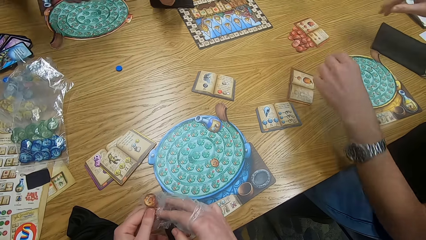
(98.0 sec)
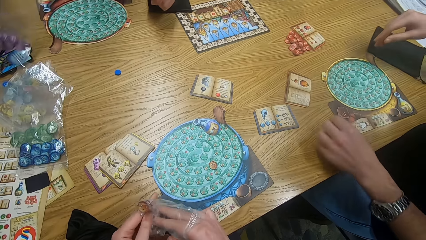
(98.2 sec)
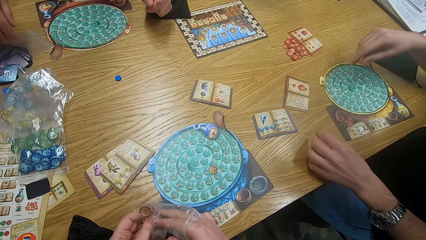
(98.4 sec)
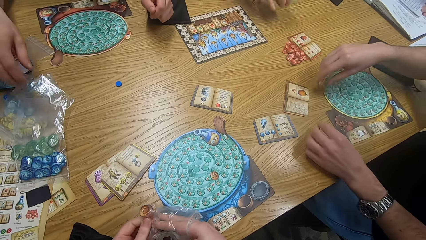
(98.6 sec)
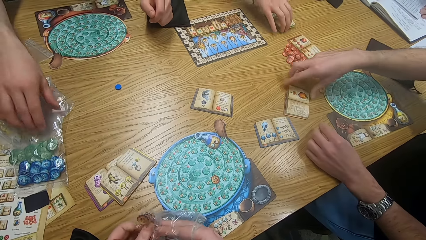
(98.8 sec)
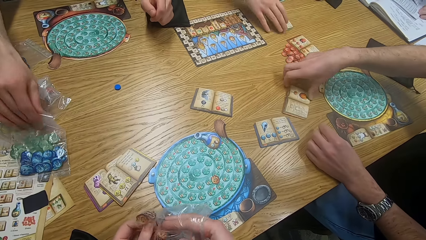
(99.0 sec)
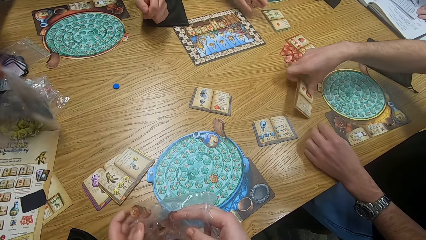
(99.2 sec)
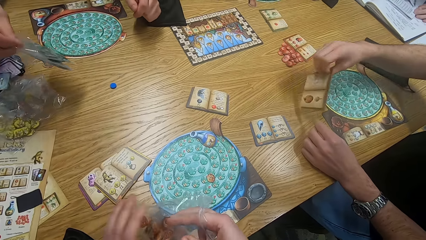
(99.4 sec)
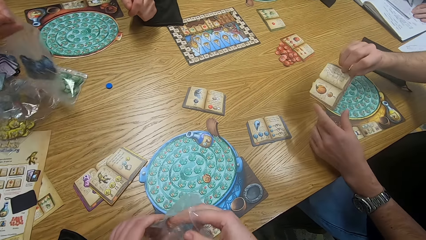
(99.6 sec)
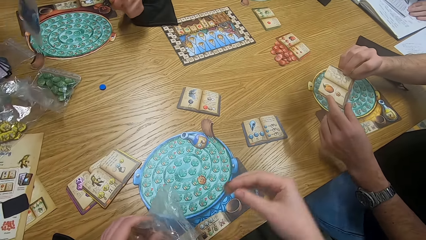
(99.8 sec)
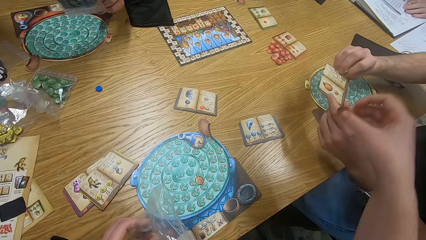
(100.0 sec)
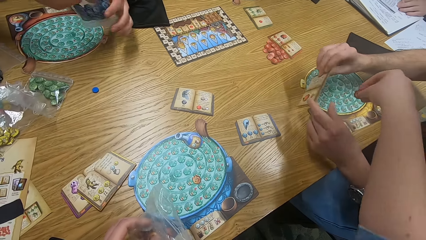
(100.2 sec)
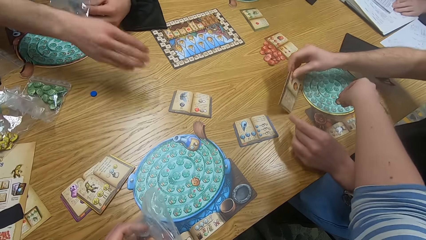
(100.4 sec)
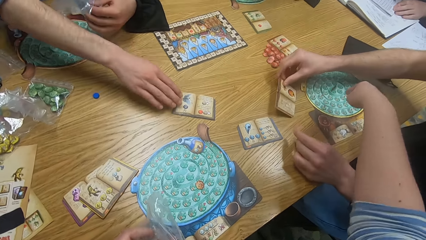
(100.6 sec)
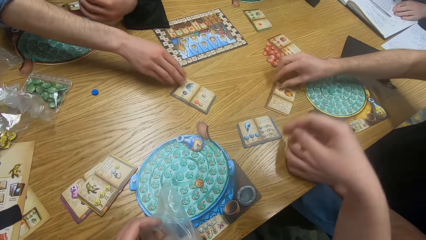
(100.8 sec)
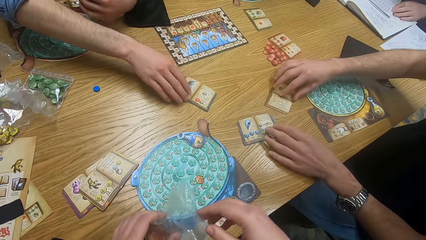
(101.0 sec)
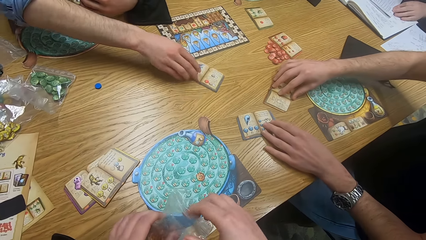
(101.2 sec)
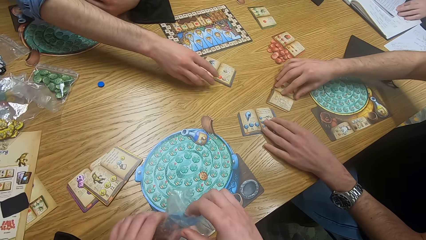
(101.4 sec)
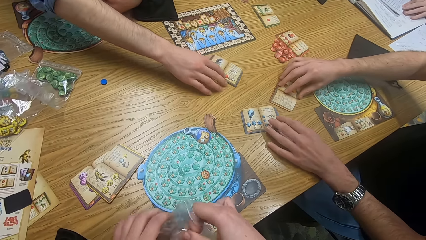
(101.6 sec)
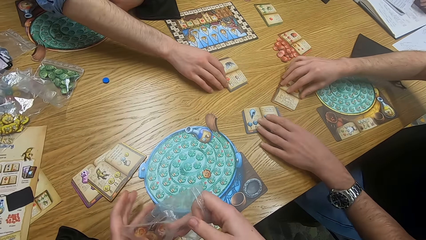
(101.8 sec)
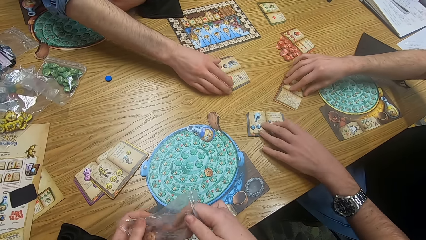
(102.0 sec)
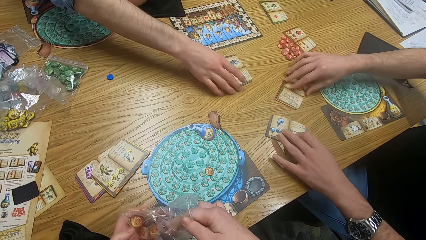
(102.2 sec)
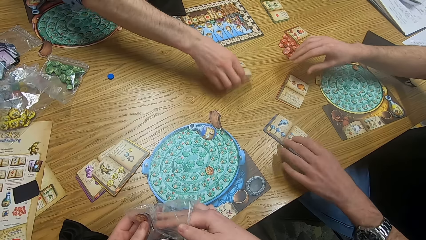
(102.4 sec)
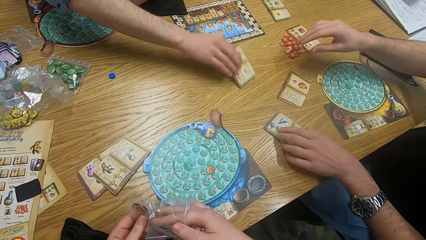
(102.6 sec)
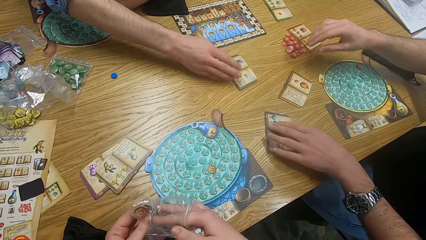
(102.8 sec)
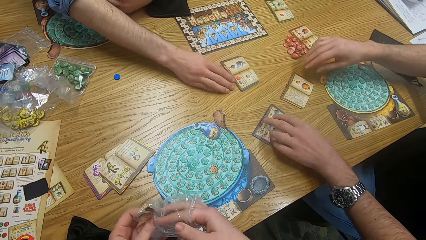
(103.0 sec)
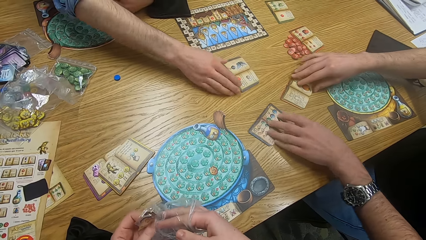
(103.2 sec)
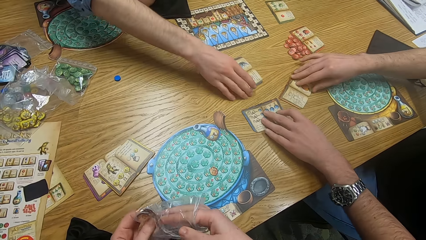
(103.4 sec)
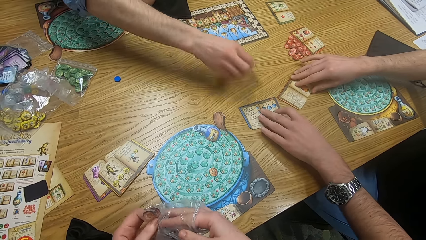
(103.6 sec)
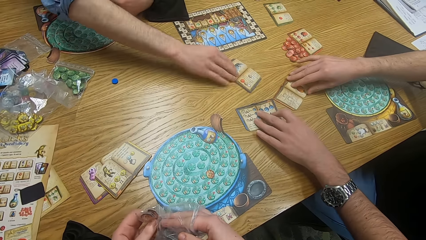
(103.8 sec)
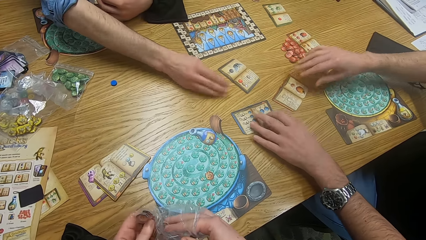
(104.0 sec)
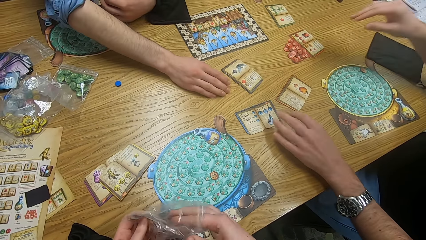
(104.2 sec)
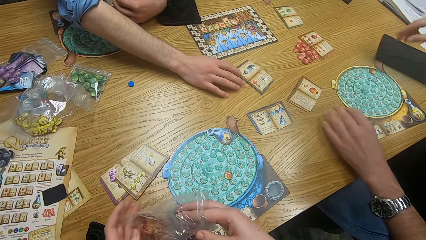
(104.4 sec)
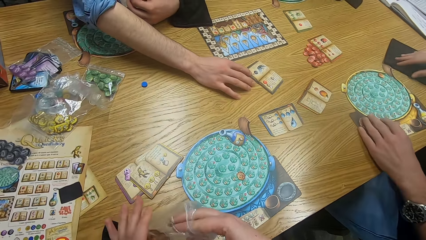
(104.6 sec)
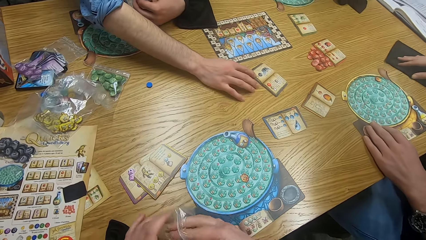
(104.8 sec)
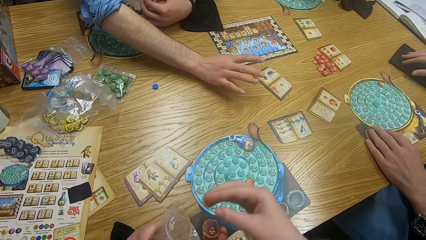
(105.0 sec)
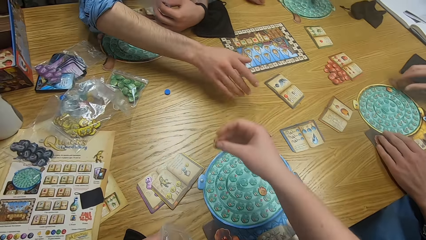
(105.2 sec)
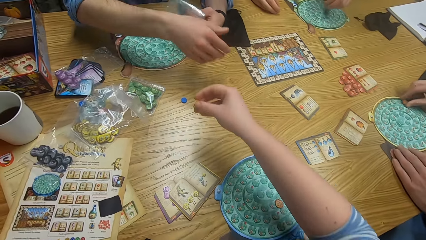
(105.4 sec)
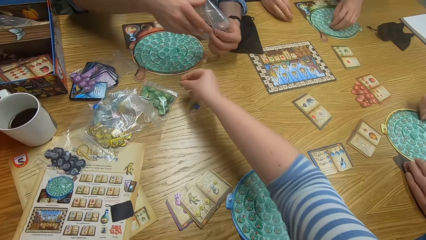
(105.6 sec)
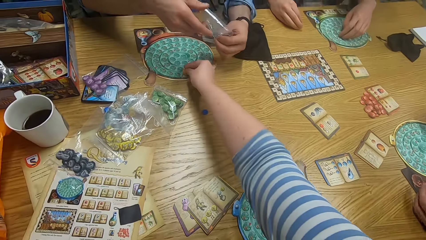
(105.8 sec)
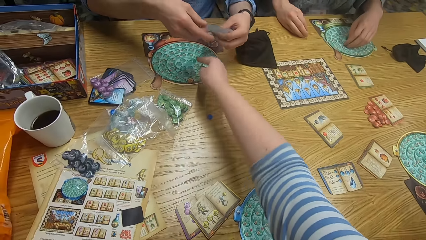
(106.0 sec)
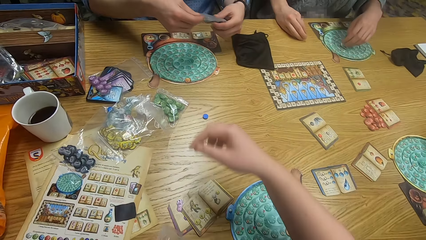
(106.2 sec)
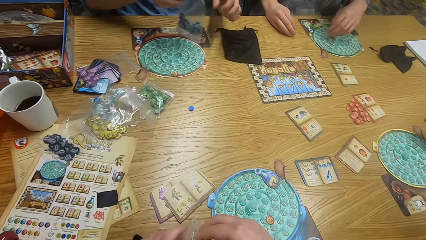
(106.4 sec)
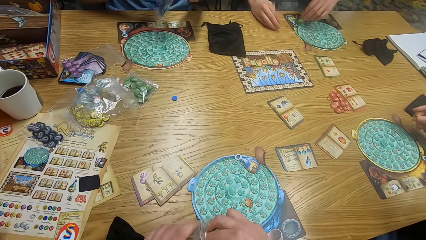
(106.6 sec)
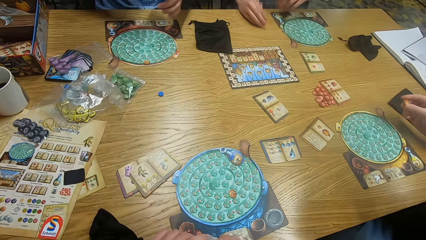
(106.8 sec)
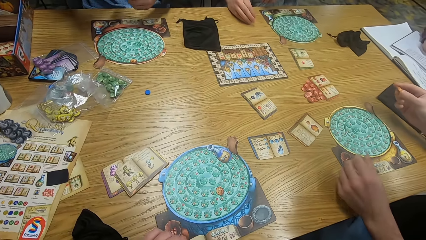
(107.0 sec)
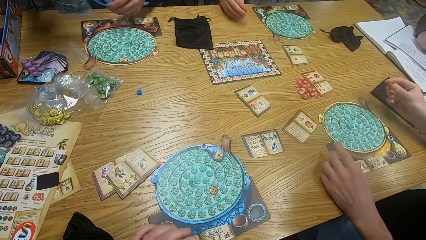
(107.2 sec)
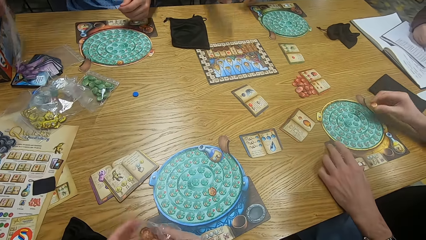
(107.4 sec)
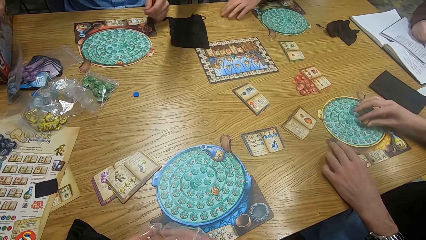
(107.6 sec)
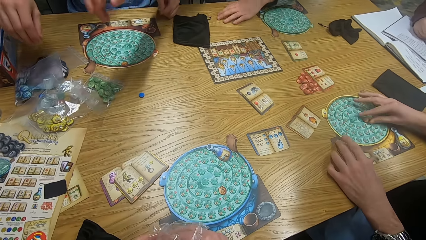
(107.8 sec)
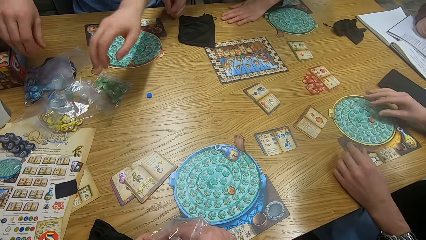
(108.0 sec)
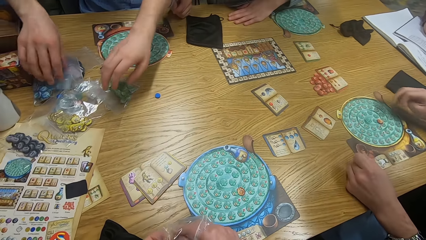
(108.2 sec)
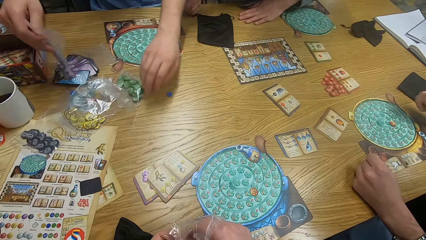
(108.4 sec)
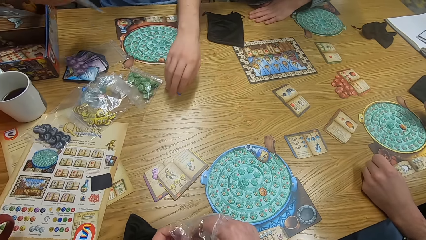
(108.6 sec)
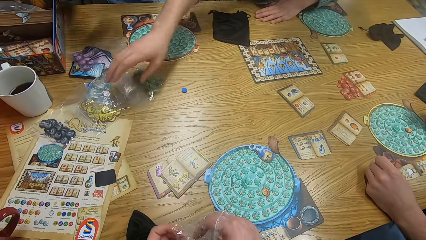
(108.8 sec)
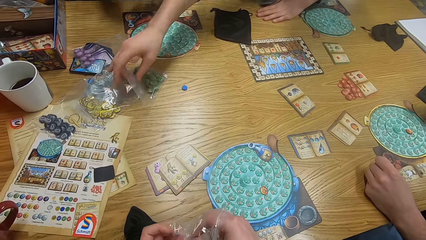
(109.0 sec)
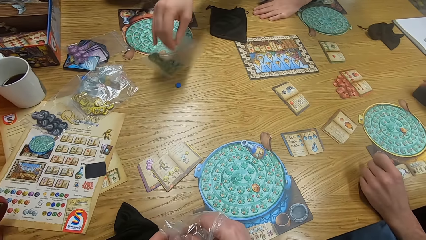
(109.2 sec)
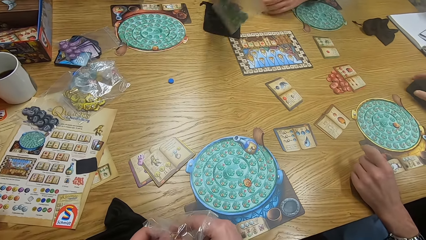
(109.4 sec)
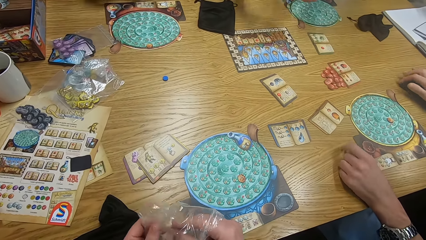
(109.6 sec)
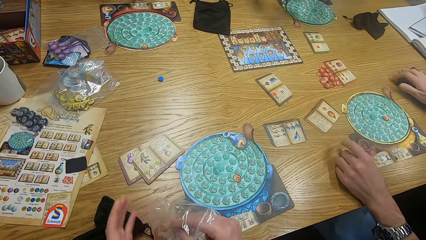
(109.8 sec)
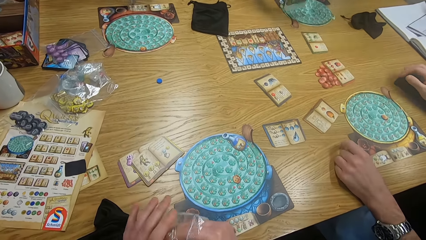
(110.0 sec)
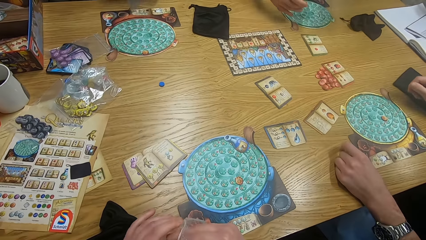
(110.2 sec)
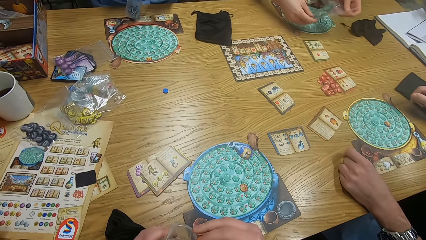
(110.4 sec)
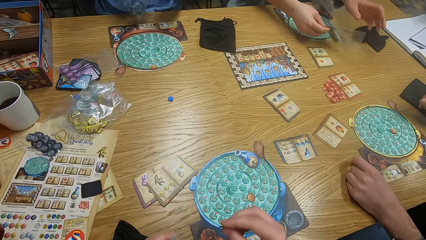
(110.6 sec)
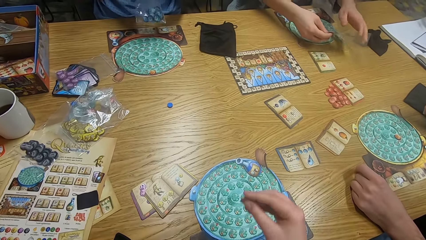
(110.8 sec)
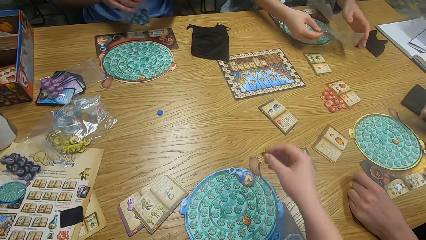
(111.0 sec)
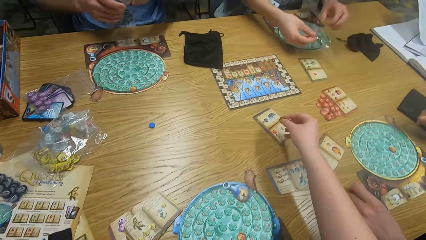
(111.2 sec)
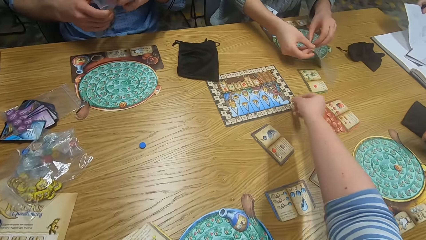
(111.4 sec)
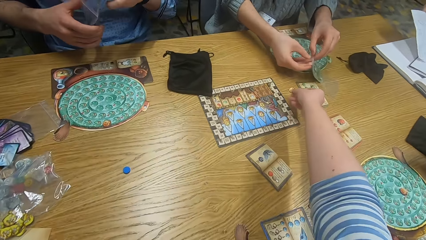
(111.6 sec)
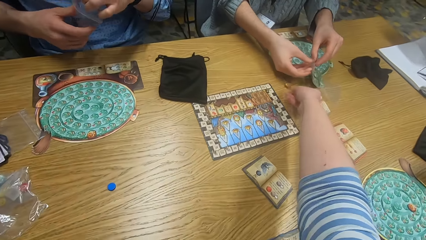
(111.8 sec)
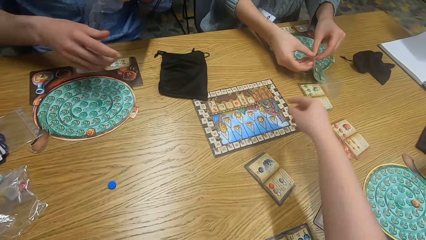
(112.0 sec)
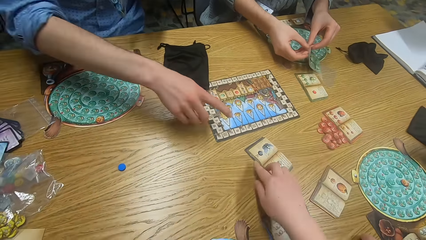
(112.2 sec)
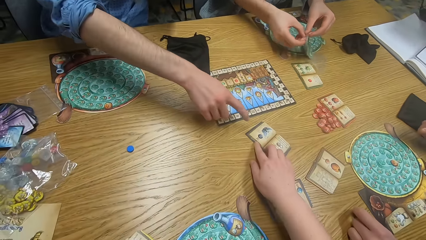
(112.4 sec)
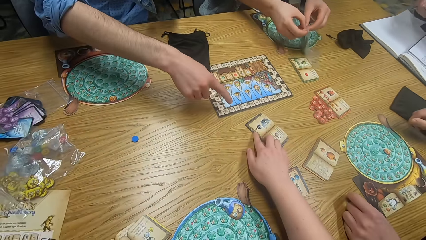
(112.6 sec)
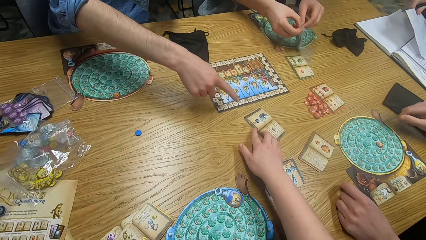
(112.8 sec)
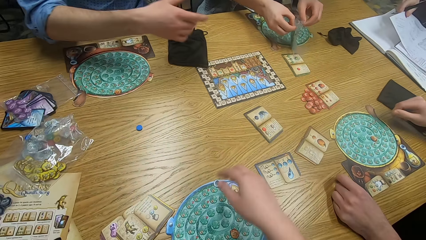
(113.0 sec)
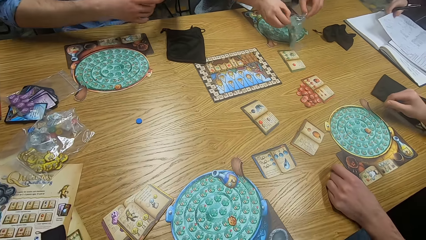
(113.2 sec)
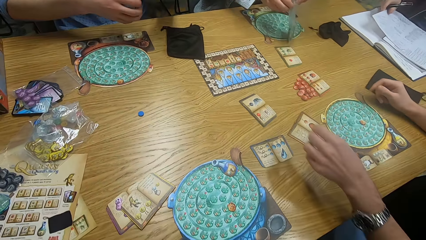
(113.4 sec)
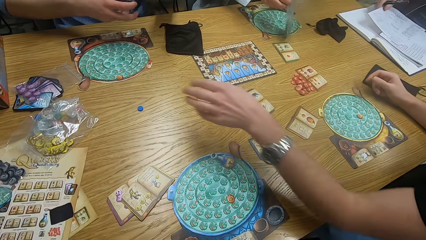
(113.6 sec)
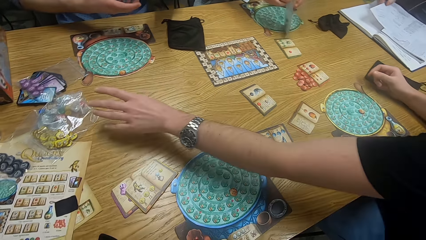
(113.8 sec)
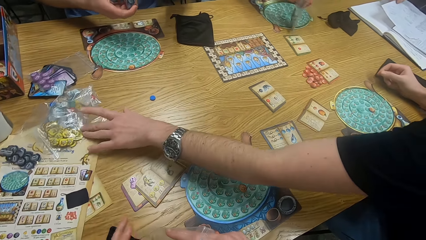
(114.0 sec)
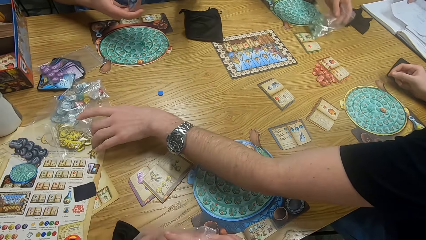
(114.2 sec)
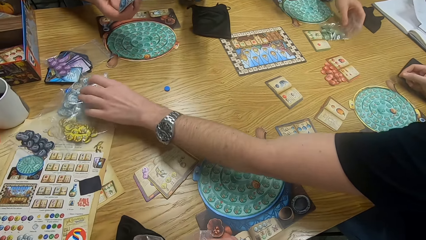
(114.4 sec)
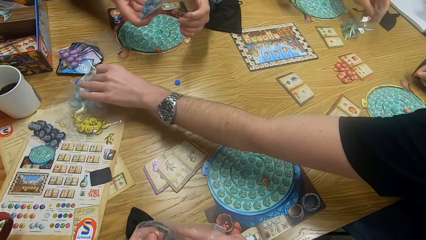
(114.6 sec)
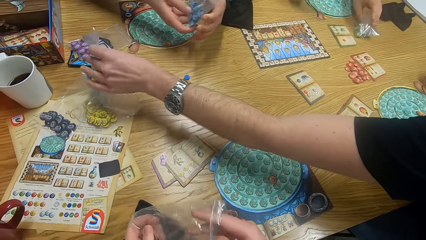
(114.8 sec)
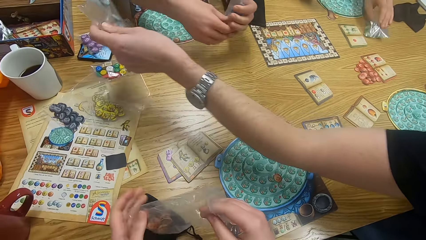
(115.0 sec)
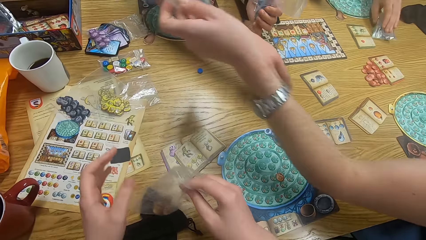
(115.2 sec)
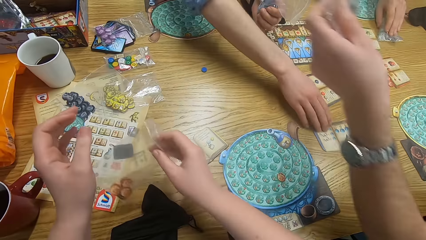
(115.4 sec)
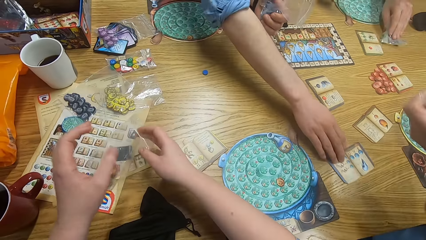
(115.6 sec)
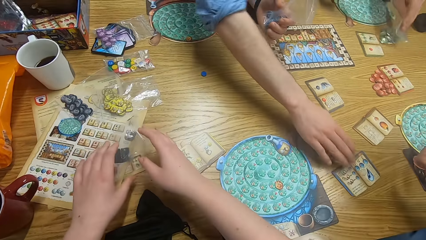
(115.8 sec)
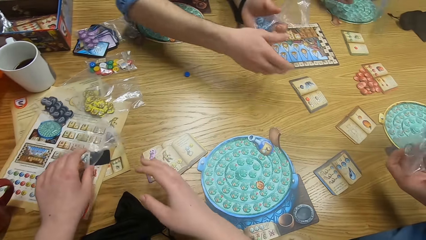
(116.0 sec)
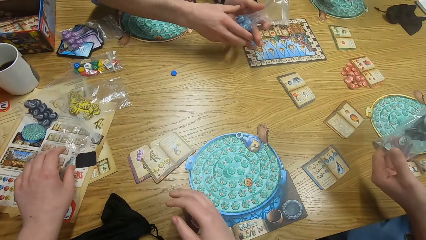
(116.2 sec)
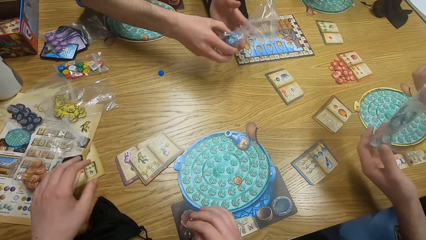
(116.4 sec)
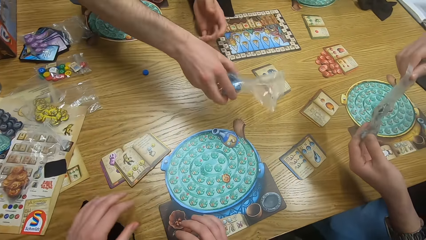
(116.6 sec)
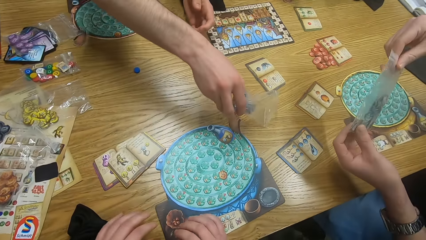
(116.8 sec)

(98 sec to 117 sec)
A man holds an object. The camera wearer picks something from the paper and holds the paper. The first man picks something. Another man picks something. A third man picks plastic bags from the table. The camera wearer drops a tile on the game board. The second man picks something. The camera wearer picks tiles from the paper or plastic bag. The first man picks something. The second man picks the paper. The camera wearer drops a tile on the game board. The third man plays the game and picks the paper from the table. He picks the paper from the table again. The second man picks tiles from the table. The third man holds an object. The camera wearer holds an object. The first man holds an object. The second man holds an object. The camera wearer stretches hands towards the second man and places the object on the table. The third man holds an object. The second man points at something. The camera wearer holds an object. The third man points at a paper on the table and holds an object. The first man picks tiles from the table. The second man holds an object. The first man picks something. The third man holds an object. The camera wearer holds an object.
